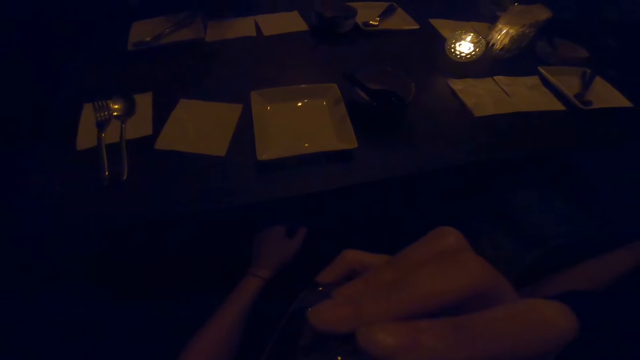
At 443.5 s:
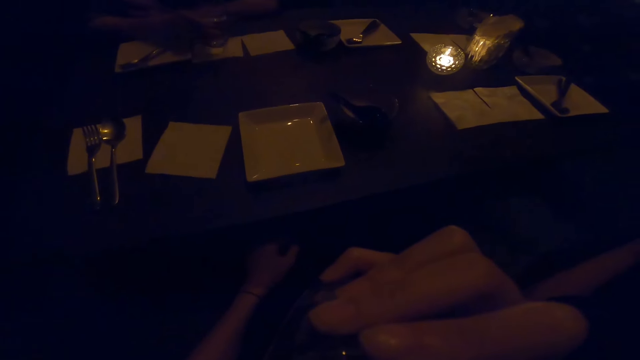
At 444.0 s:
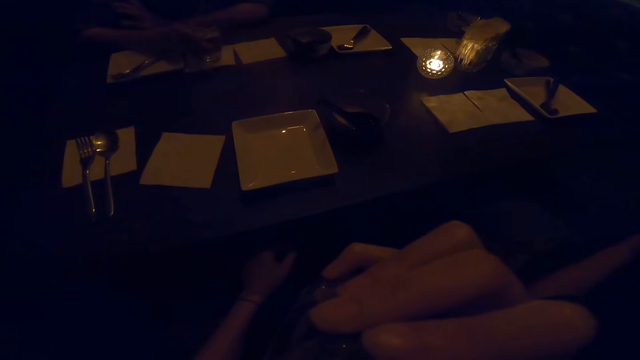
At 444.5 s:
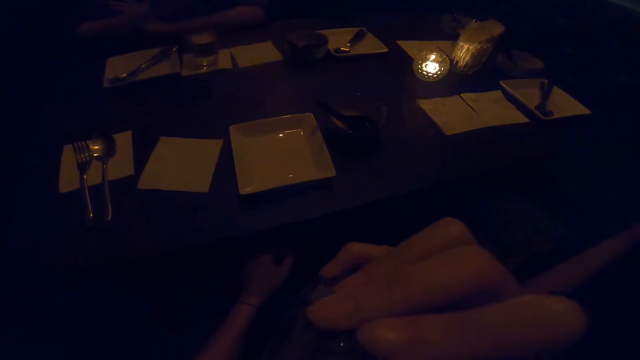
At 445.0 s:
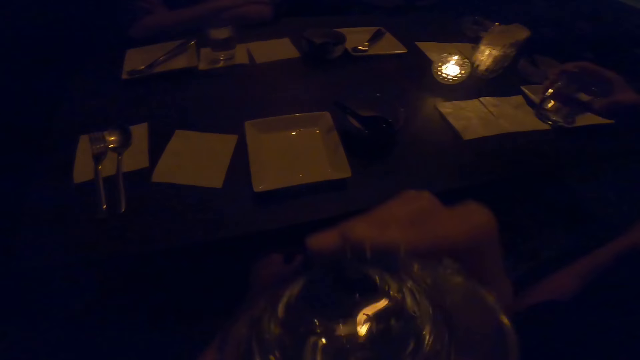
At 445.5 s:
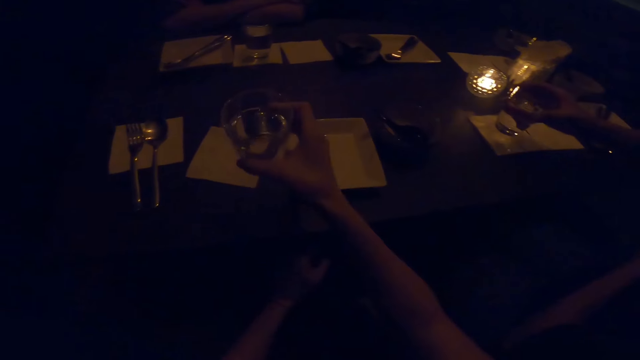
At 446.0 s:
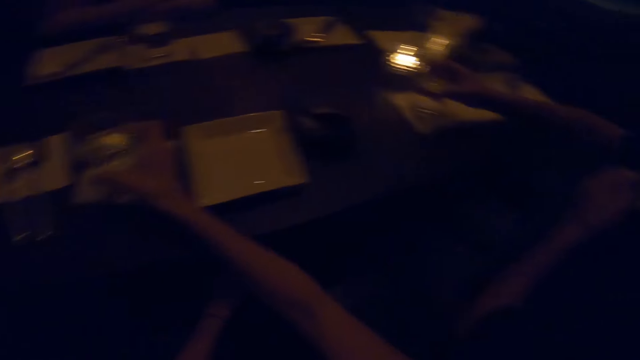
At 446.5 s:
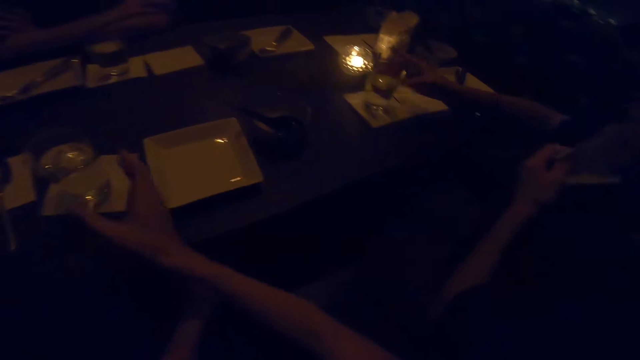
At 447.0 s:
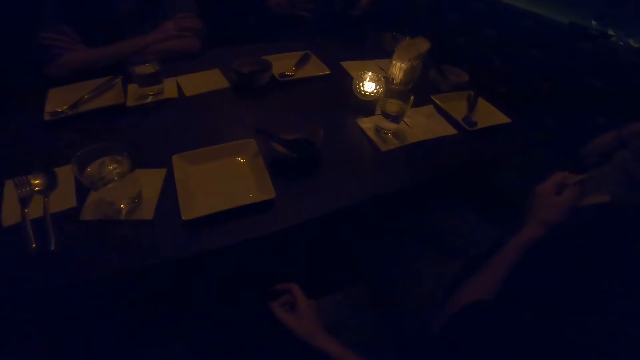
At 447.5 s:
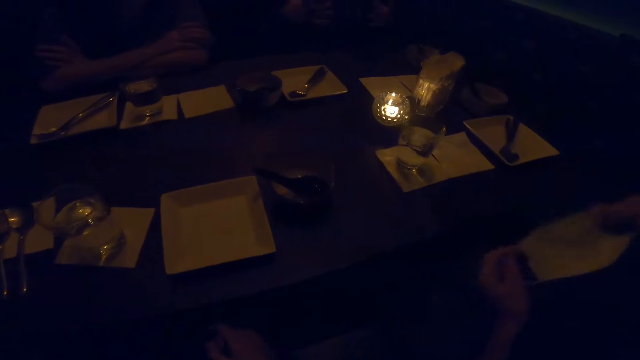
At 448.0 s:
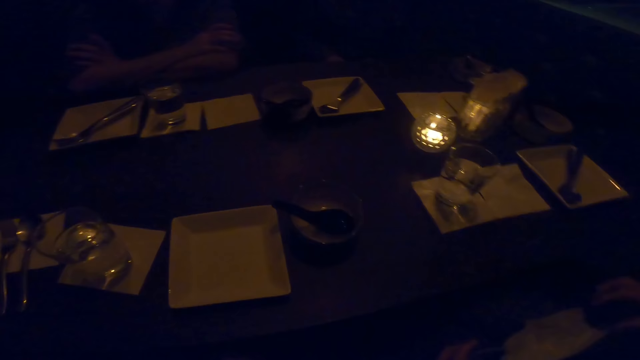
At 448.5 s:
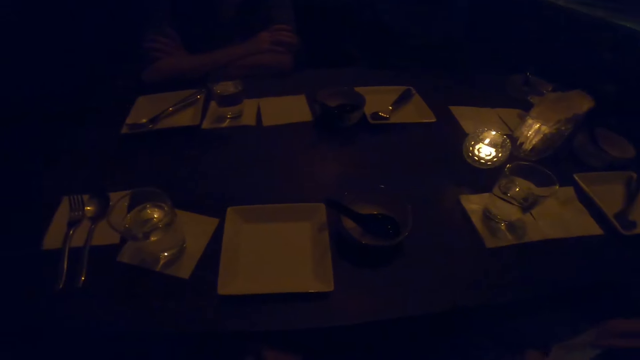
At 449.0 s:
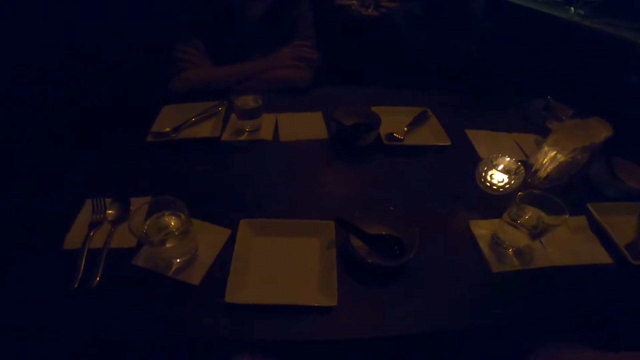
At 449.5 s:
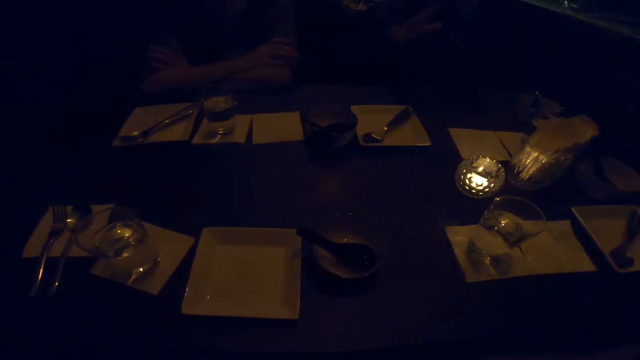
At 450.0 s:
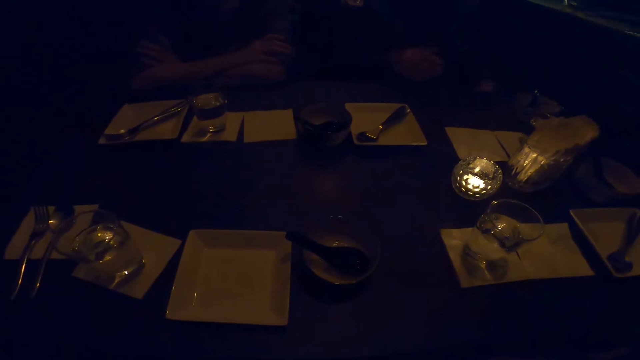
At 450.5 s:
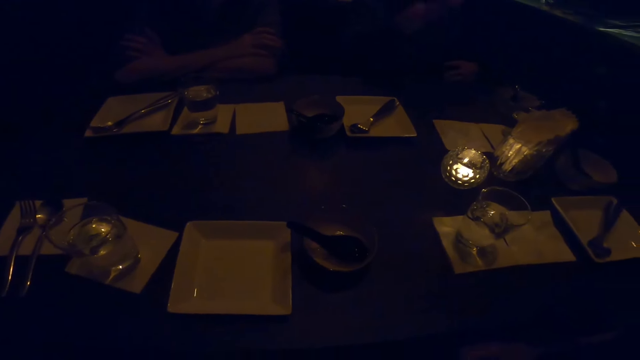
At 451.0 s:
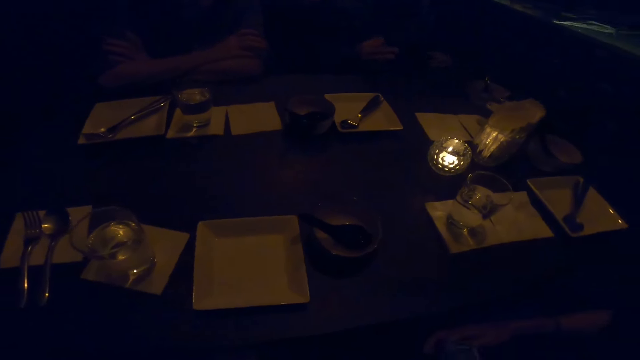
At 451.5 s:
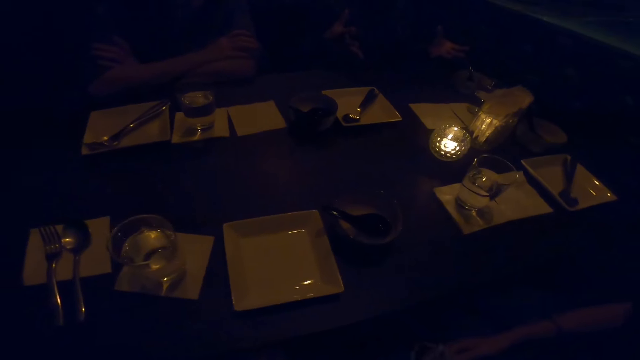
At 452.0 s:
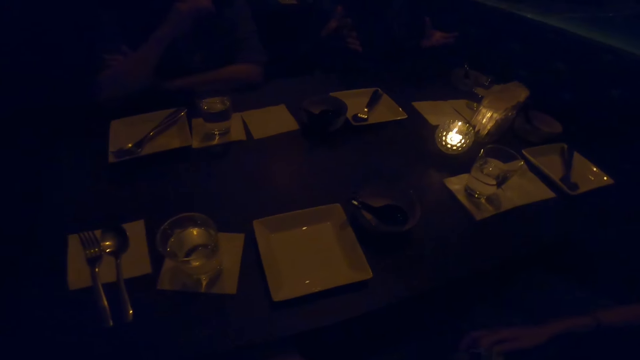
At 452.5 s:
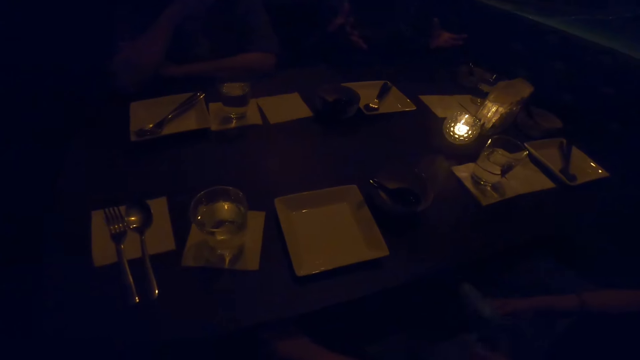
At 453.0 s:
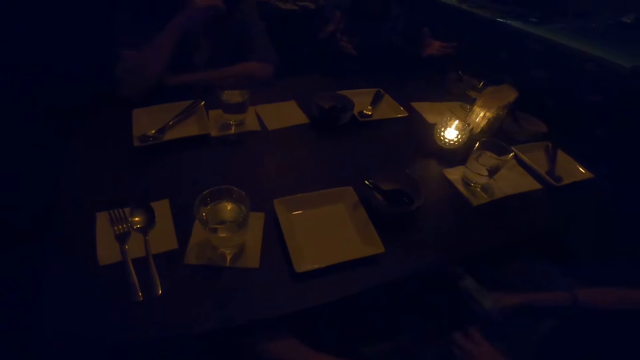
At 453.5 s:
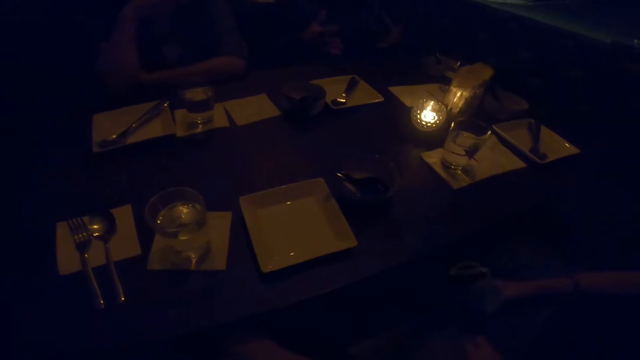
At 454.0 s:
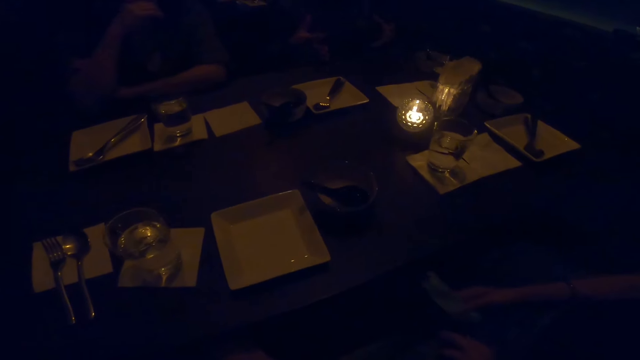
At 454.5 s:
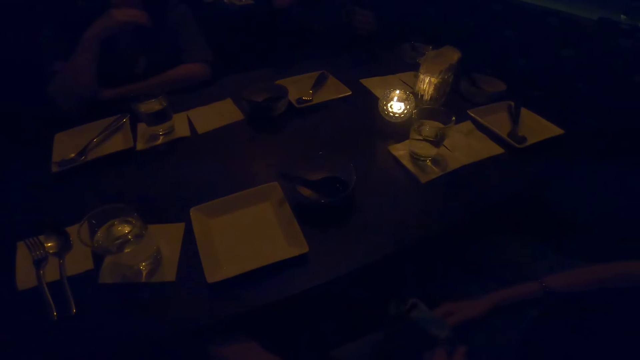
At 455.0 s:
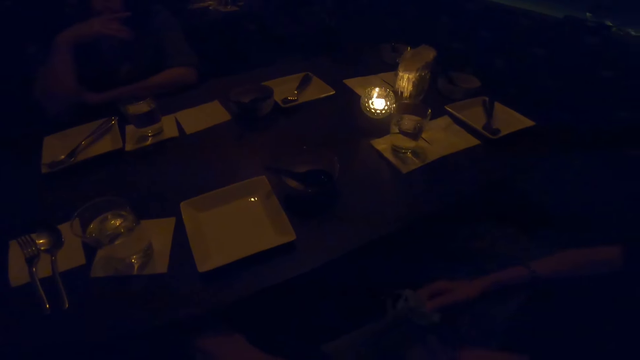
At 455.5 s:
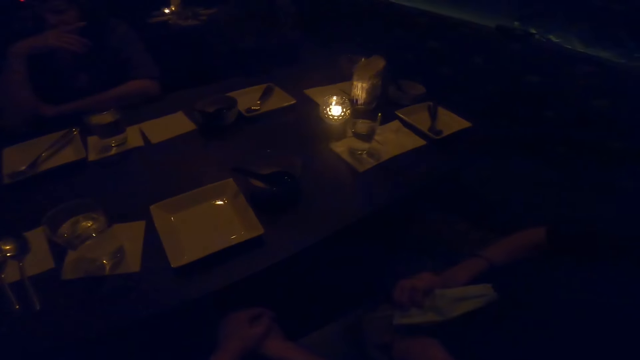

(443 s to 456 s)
A man converses with another man. The first man places the glass on the table. A woman places the glass on the table. The camera wearer places the glass on the table. The woman removes the mask. A man moves hands. The other man converses with the camera wearer. A man makes a hand gesture sign. The first man moves hands. The first man touches something.

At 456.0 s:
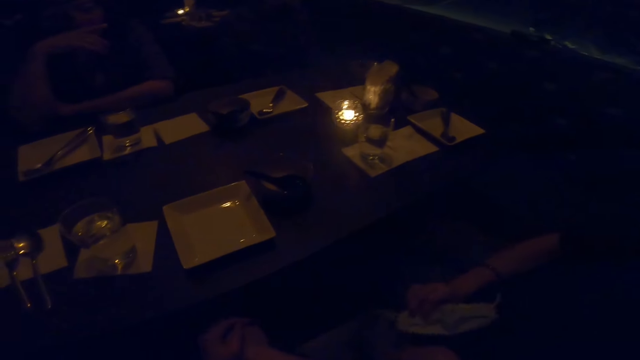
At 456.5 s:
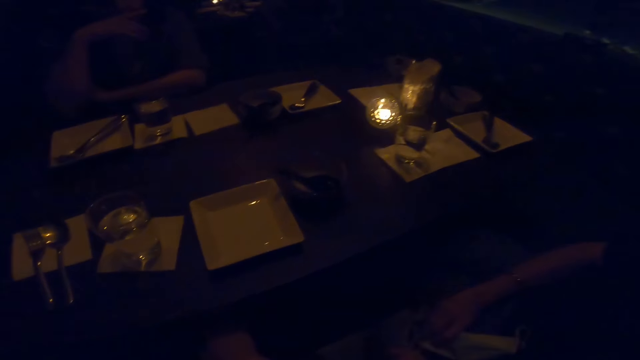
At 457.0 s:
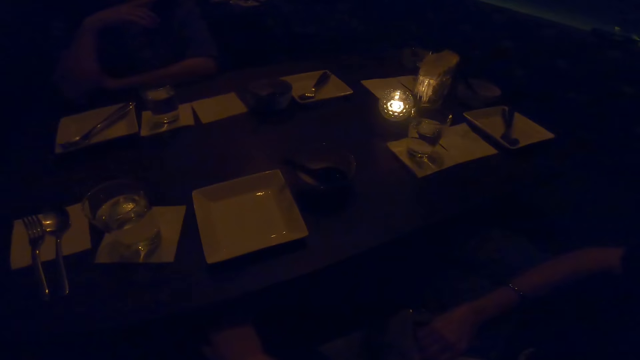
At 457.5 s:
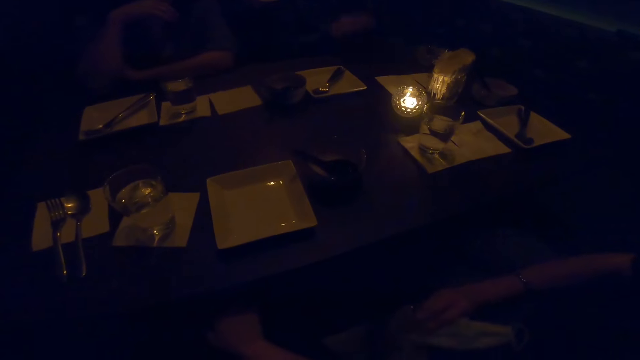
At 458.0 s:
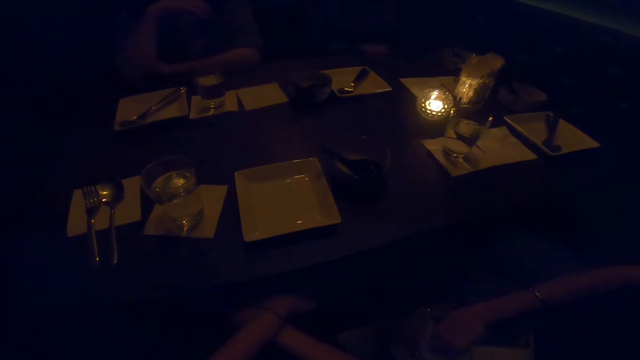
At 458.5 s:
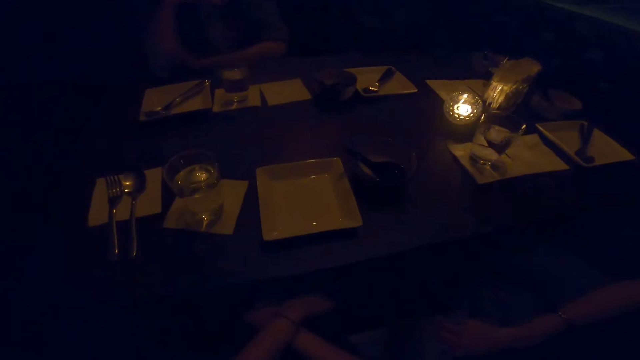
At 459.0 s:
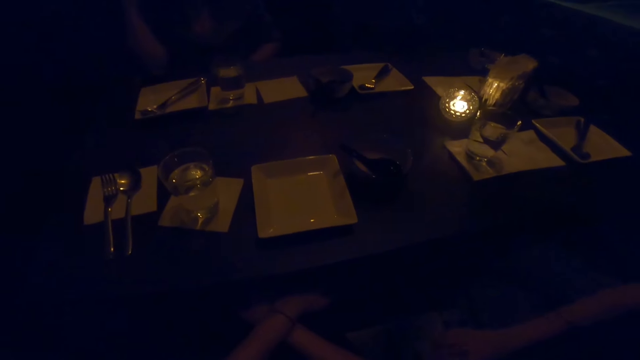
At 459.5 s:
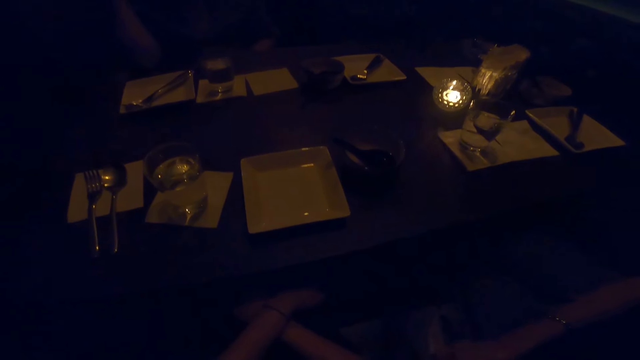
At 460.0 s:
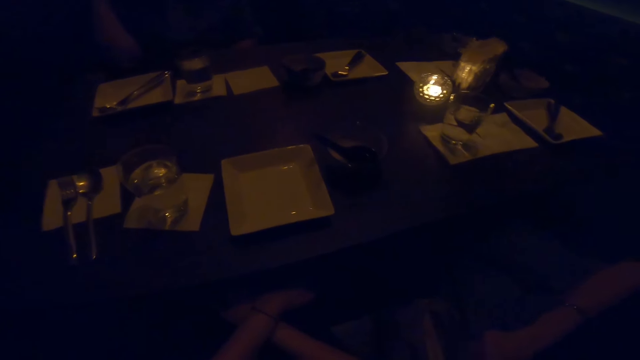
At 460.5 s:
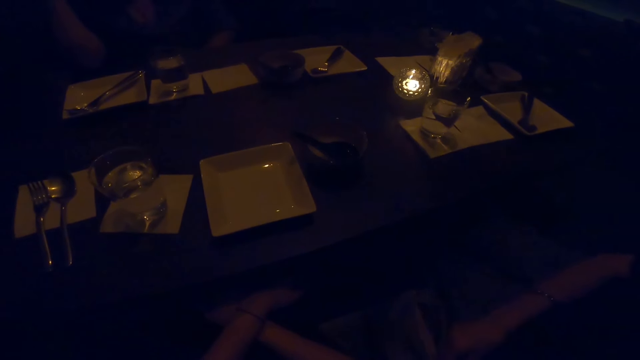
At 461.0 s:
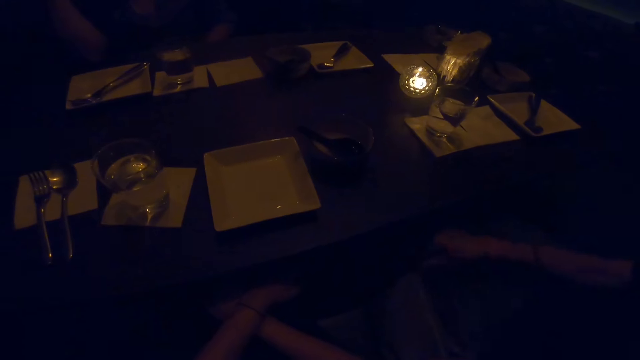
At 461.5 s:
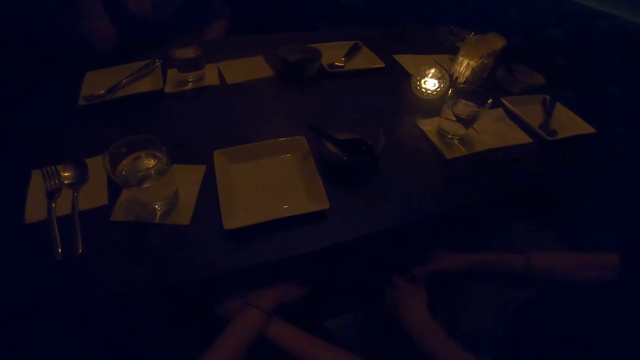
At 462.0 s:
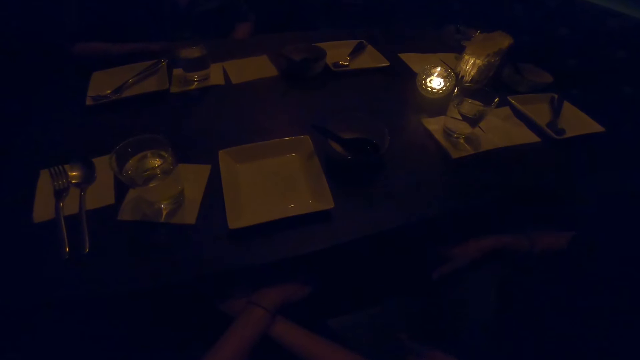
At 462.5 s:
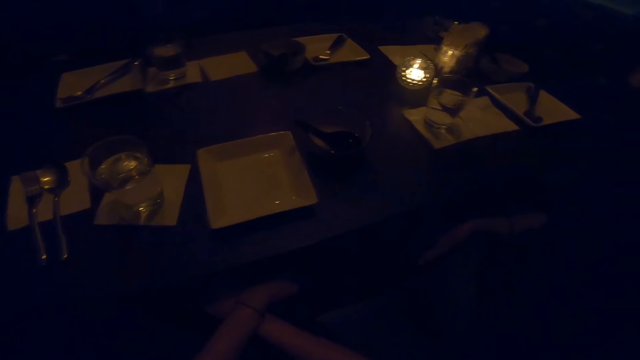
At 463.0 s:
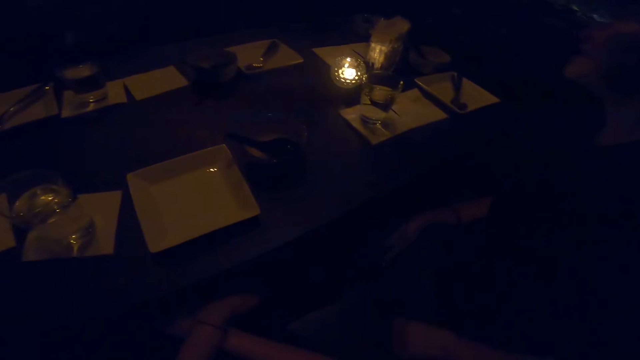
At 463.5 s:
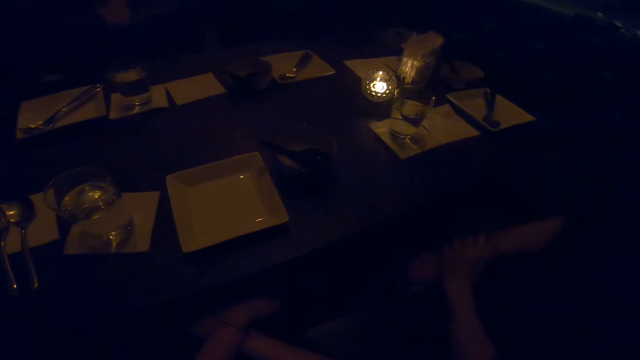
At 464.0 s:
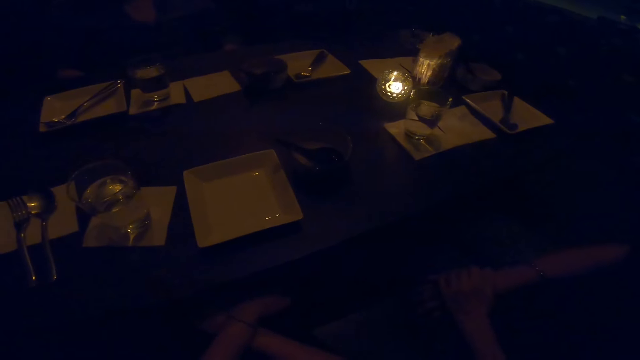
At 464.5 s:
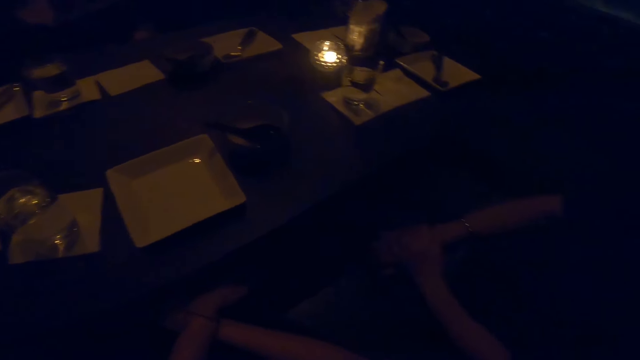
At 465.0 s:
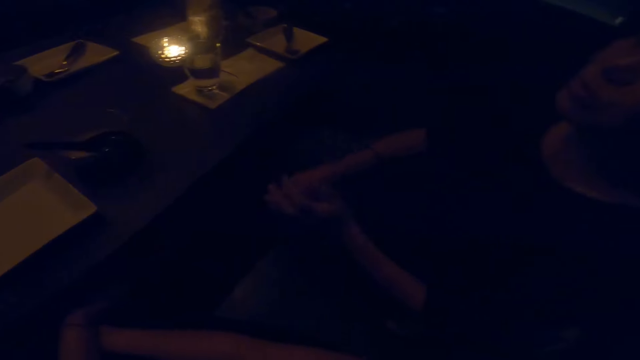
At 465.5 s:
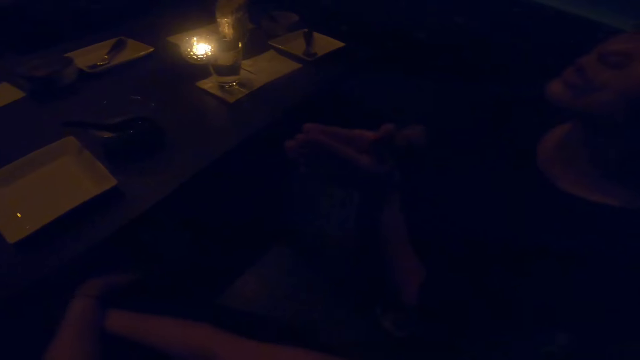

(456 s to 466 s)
A woman places the mask in the purse. The woman places the purse on the ground.
